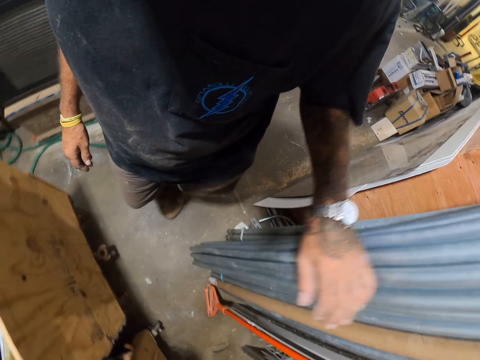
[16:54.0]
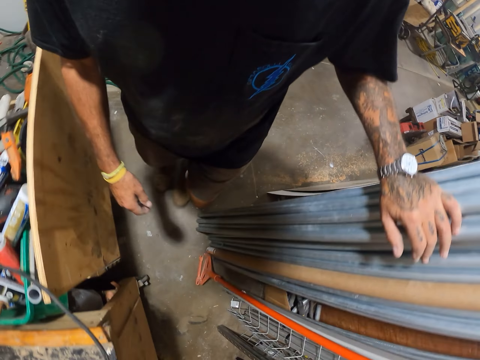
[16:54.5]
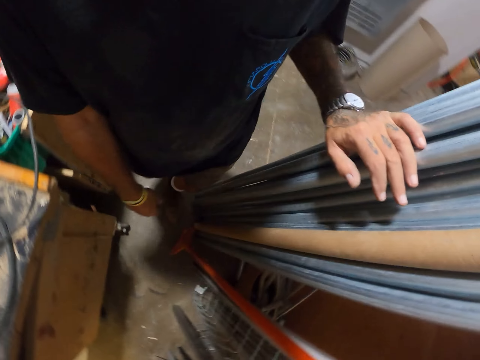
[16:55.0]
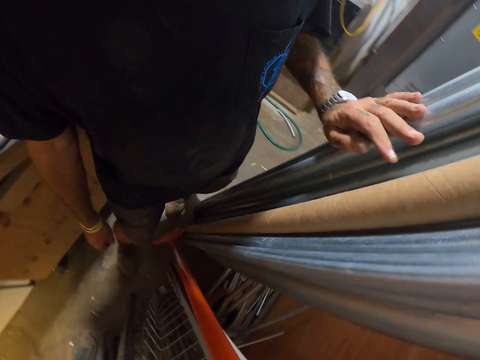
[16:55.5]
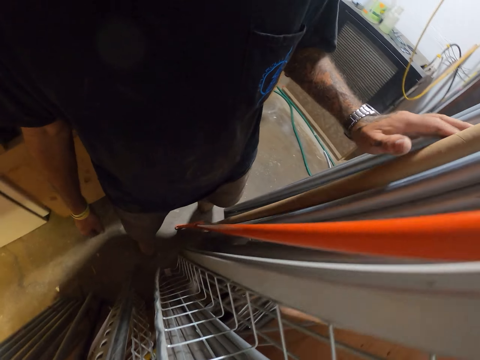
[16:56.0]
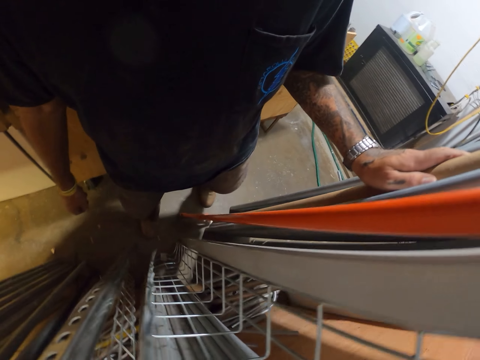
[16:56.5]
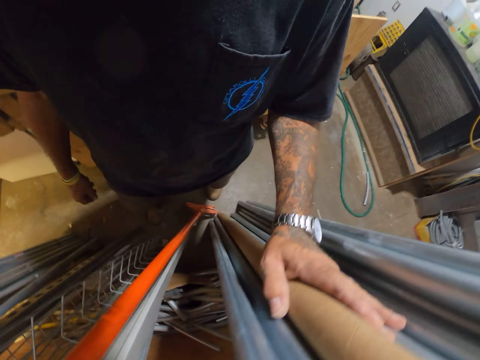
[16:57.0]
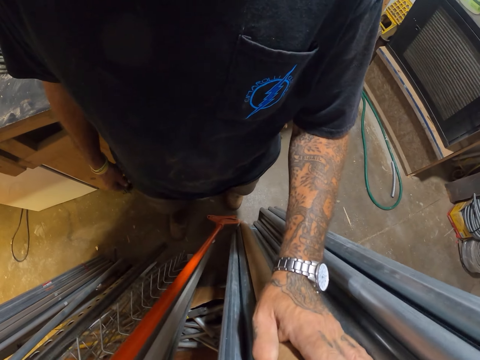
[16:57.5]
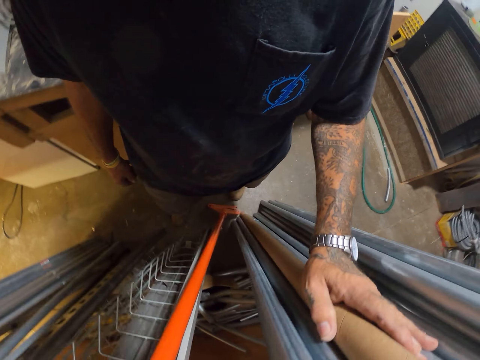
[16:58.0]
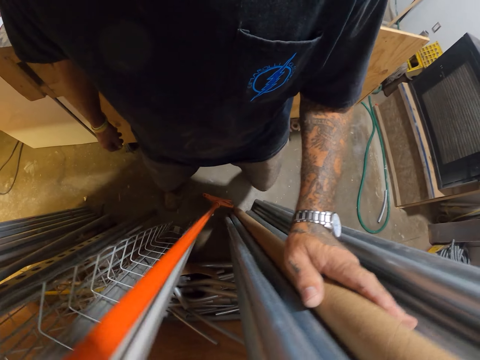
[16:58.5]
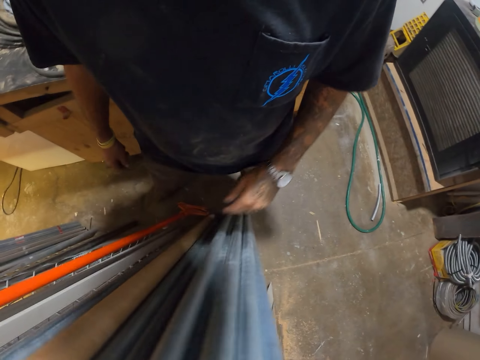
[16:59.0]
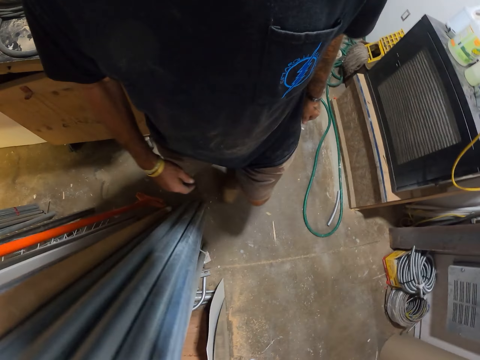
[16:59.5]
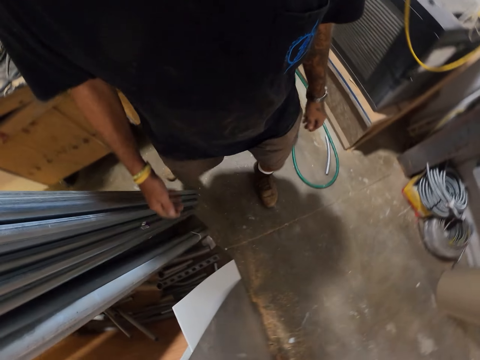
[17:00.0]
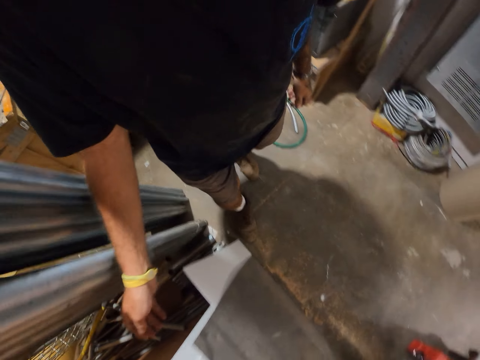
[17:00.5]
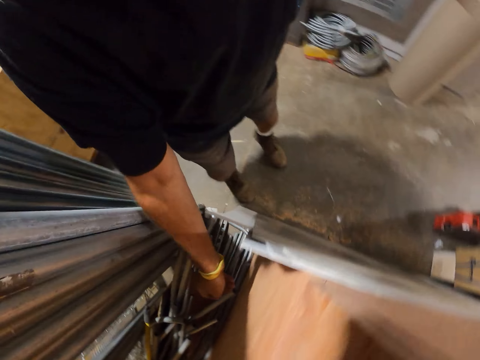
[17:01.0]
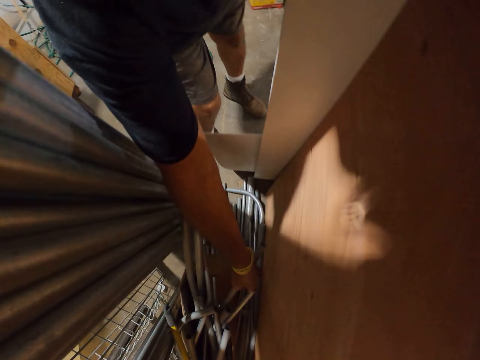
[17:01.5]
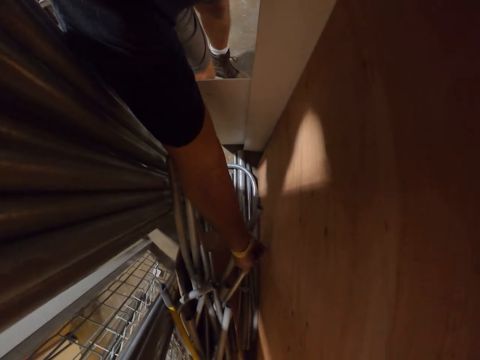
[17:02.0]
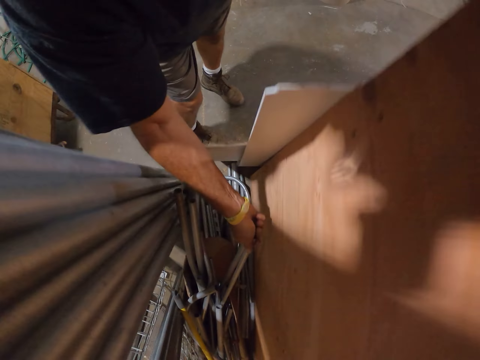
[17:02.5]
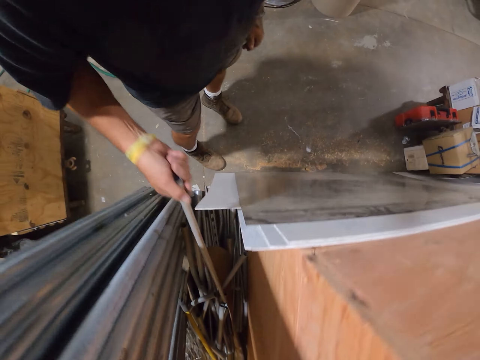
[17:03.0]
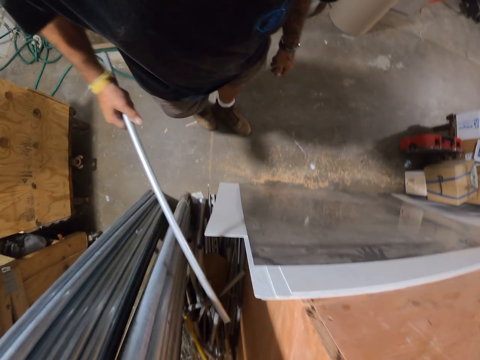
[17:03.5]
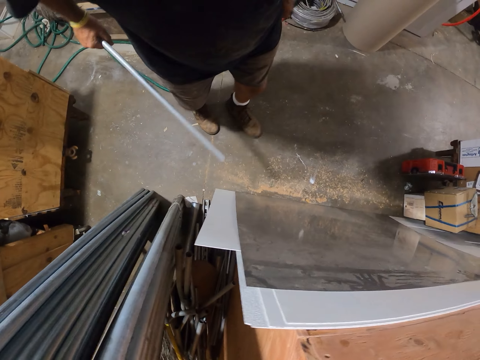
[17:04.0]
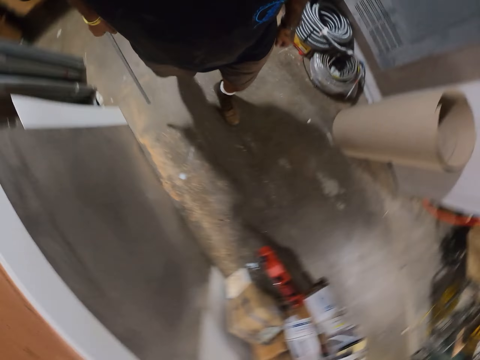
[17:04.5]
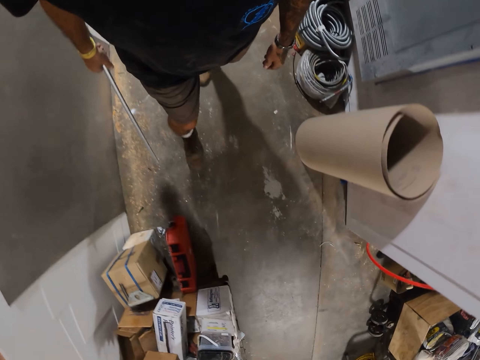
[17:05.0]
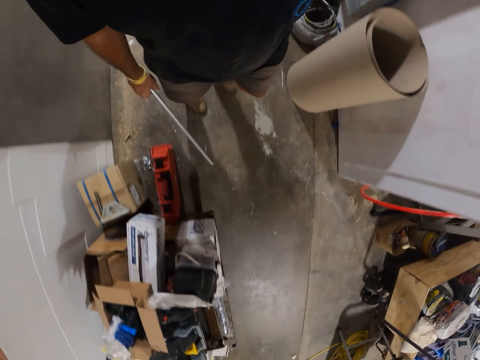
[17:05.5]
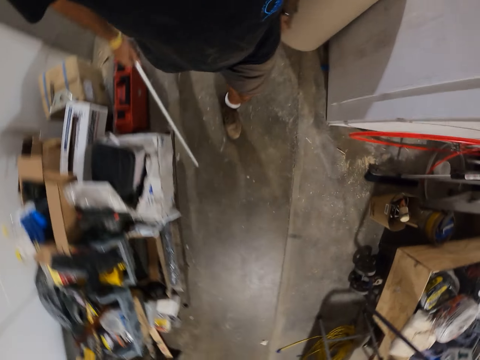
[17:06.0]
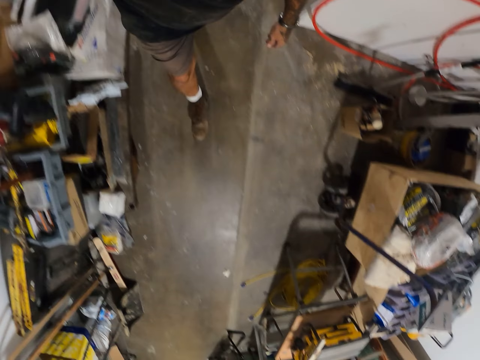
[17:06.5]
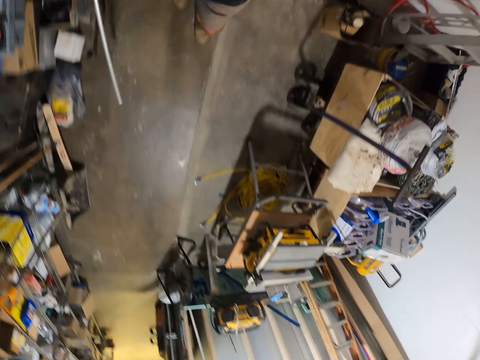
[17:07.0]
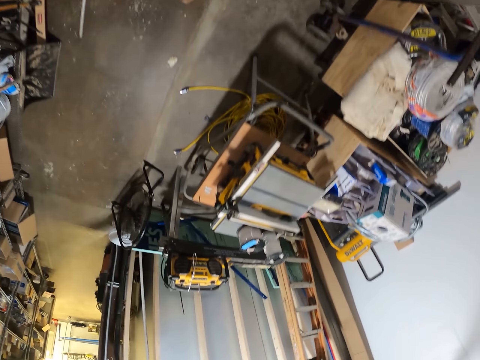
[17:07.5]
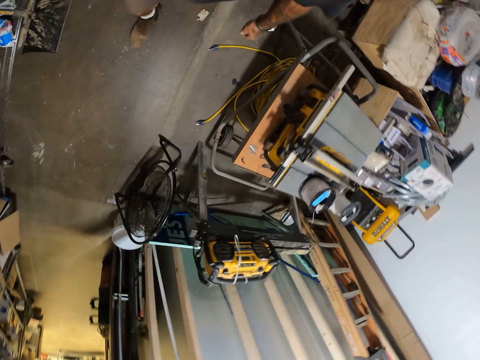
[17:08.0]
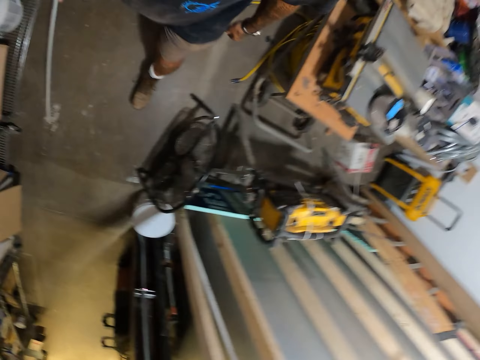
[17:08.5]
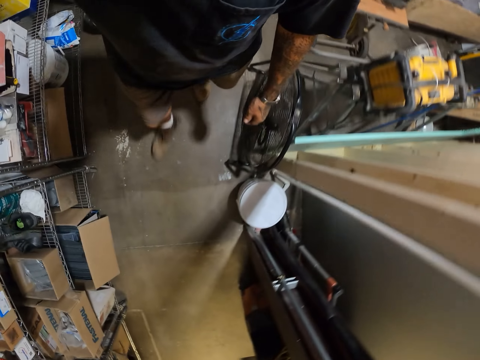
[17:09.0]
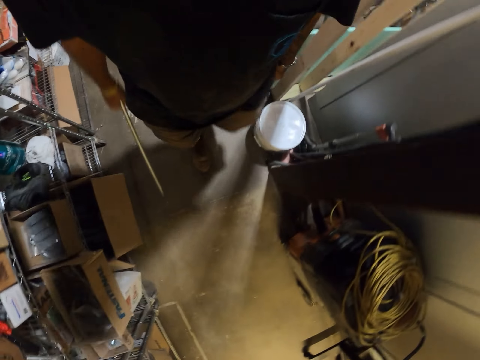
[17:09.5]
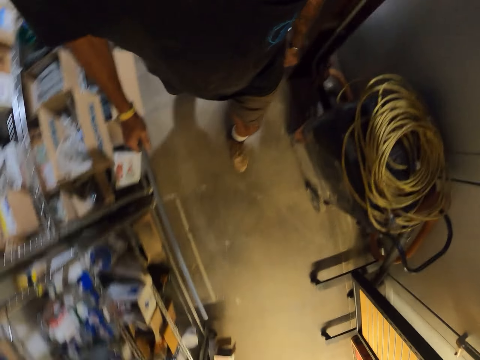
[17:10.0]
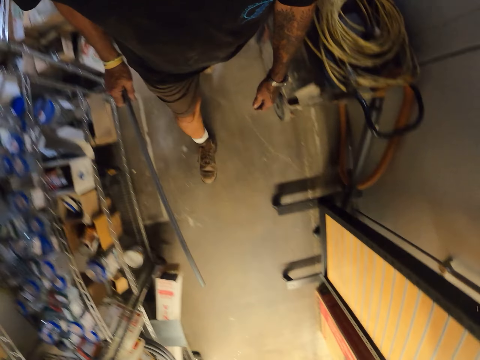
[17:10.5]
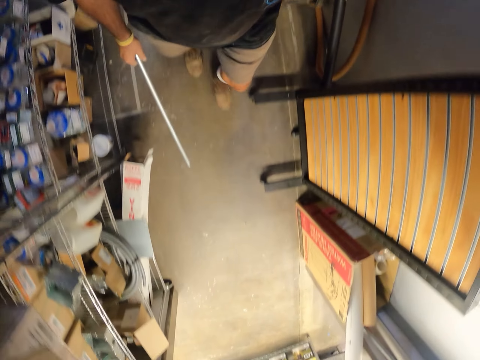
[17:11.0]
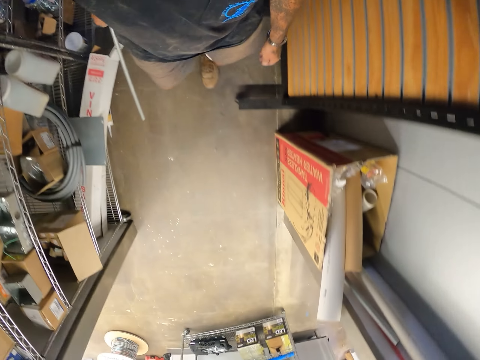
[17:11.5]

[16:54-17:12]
The camera wearer checks something. They turn around. They pick metal from the ground. They walk around.

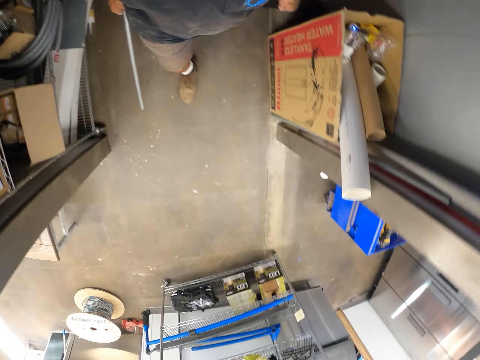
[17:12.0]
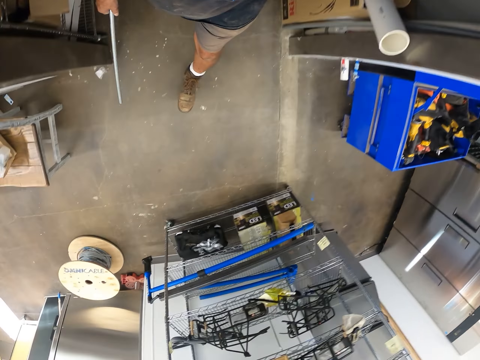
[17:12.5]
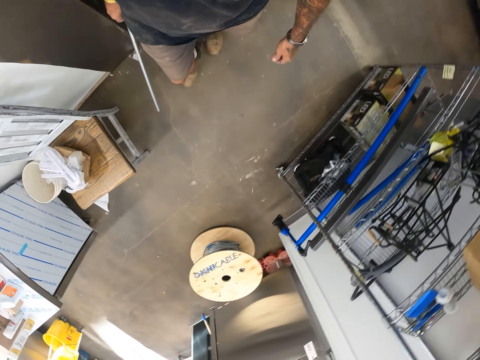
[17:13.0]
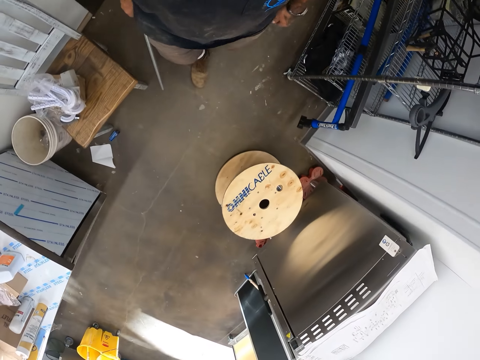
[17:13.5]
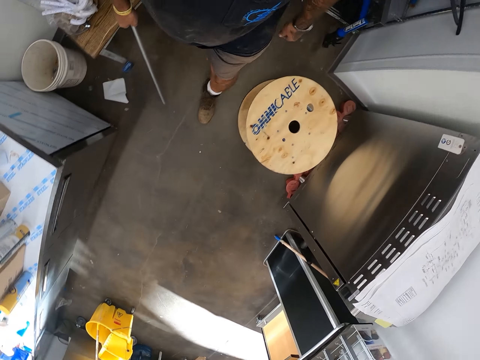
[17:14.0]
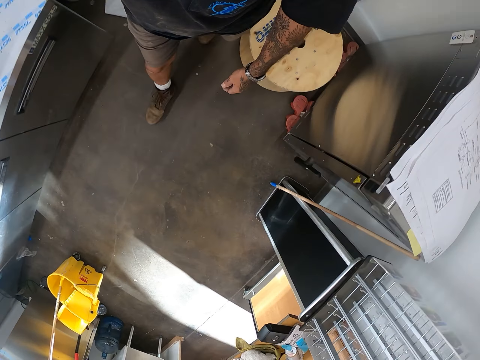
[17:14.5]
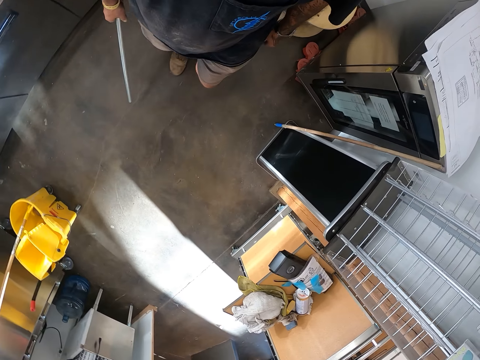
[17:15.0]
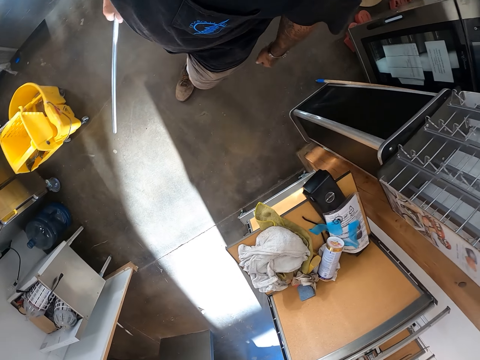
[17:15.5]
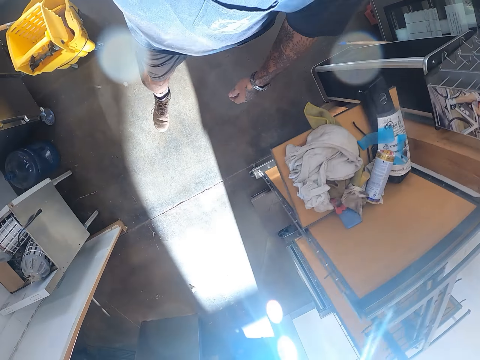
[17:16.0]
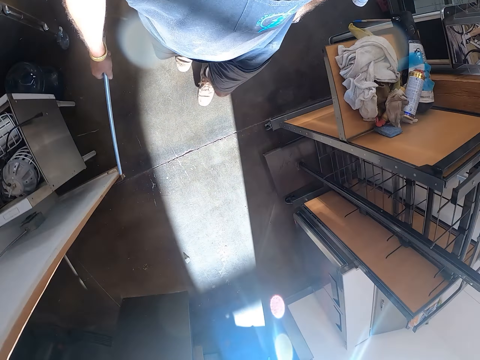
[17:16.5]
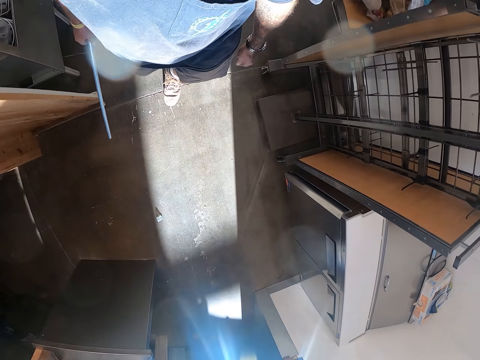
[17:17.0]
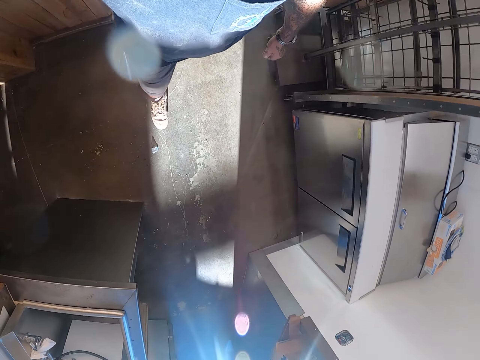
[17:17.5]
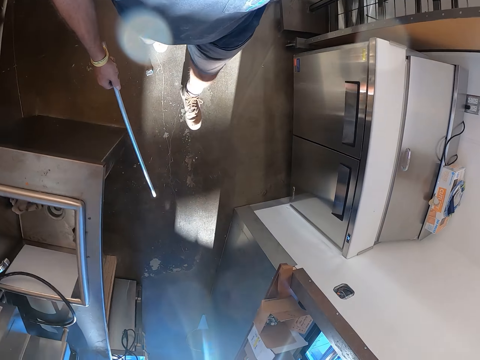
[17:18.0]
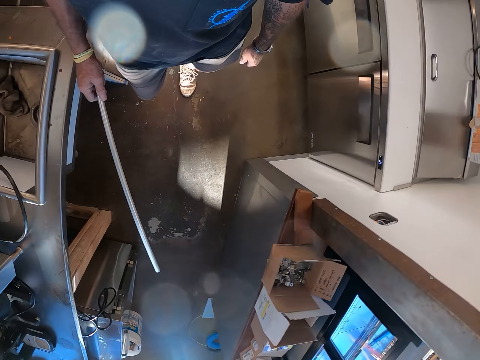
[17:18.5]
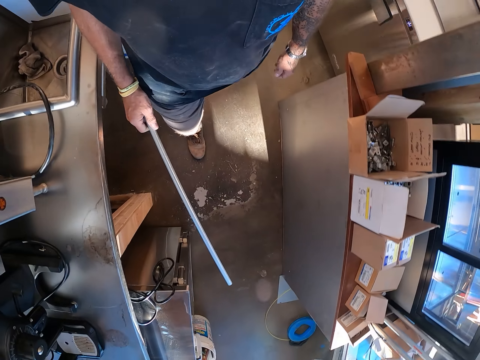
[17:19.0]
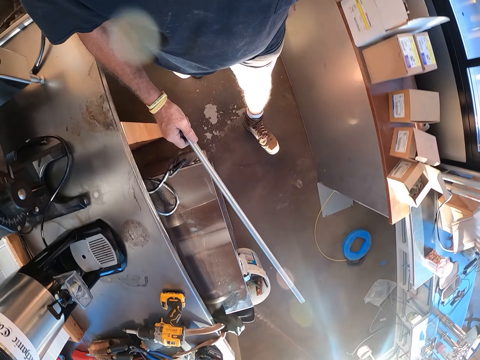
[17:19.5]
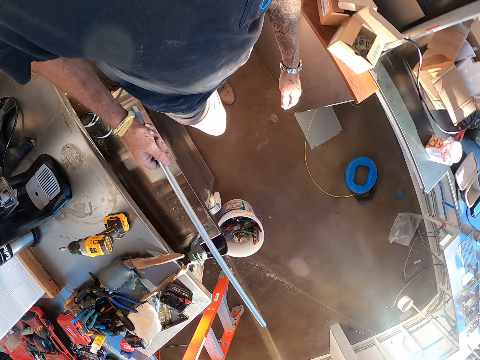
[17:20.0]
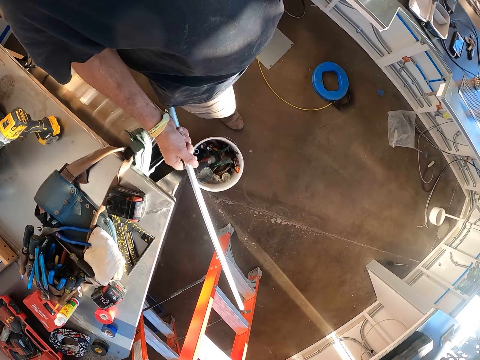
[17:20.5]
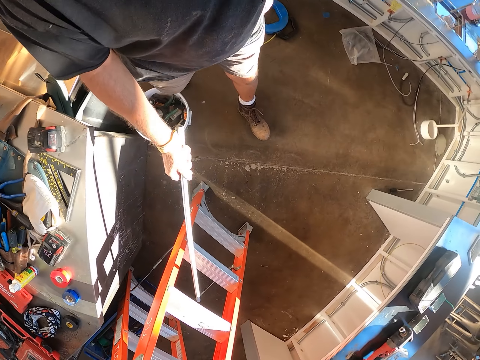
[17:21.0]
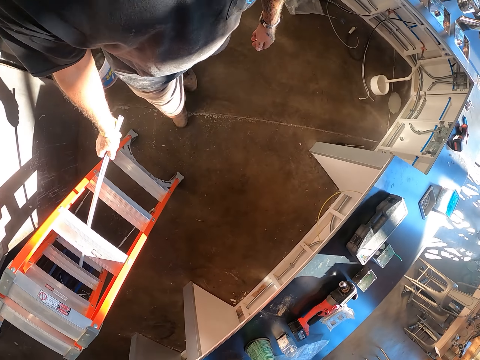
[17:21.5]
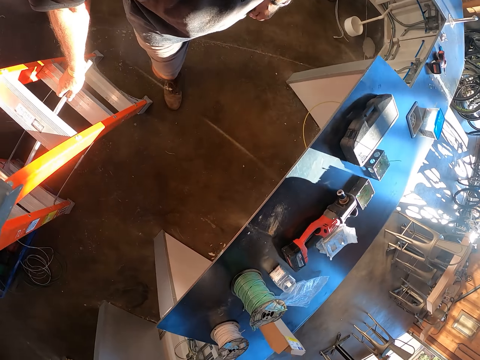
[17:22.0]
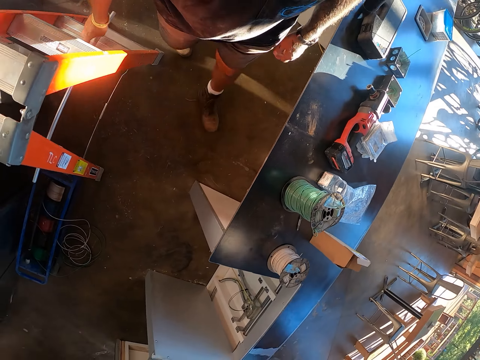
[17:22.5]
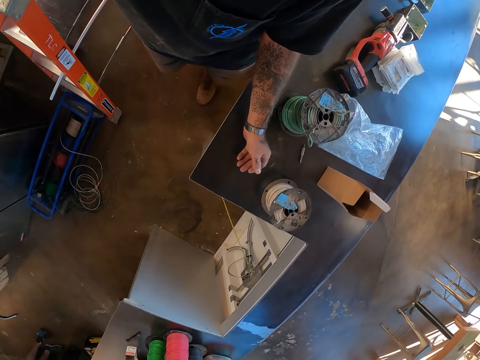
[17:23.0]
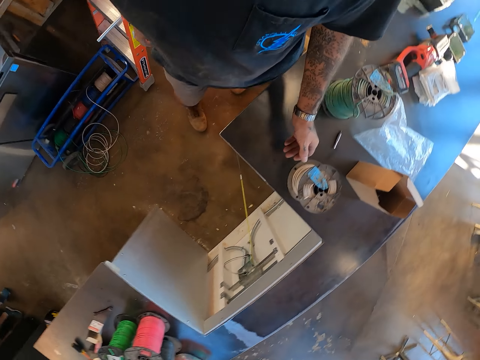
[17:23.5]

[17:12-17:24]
The camera wearer puts the metal on the ladder. They touch a cable reel from the table.
